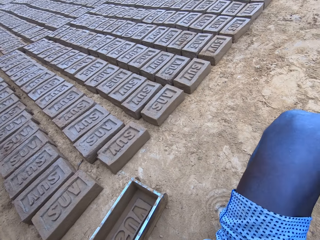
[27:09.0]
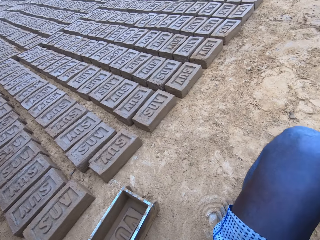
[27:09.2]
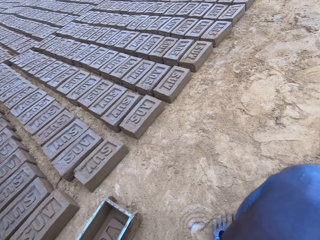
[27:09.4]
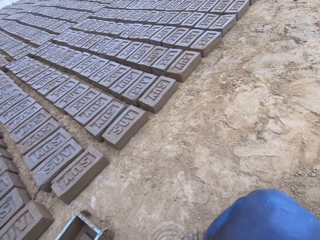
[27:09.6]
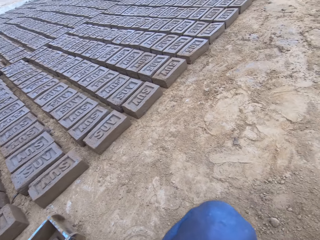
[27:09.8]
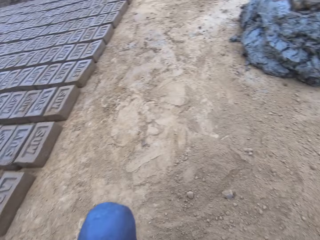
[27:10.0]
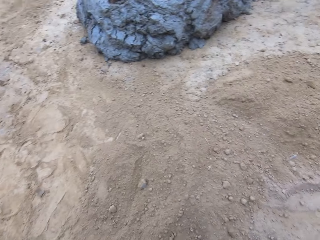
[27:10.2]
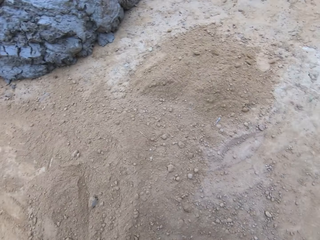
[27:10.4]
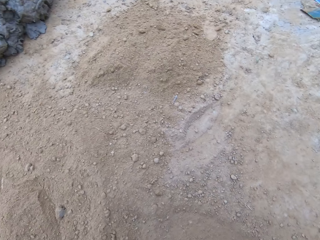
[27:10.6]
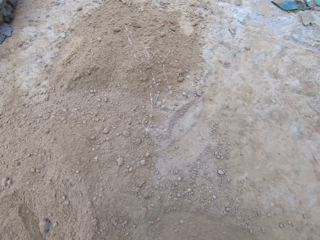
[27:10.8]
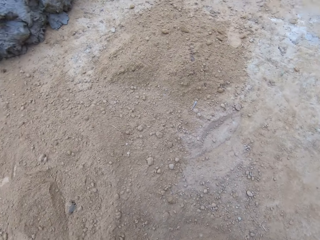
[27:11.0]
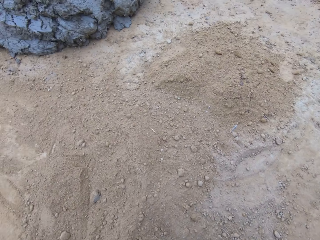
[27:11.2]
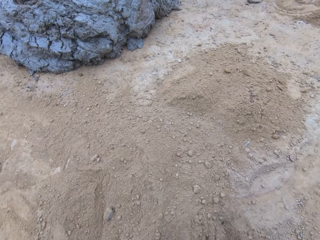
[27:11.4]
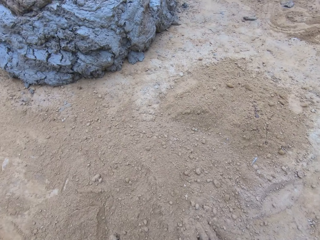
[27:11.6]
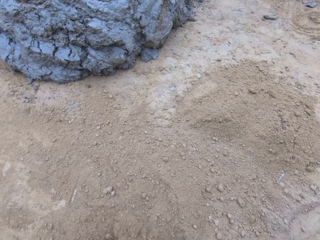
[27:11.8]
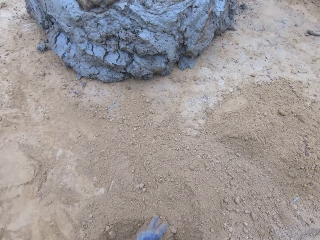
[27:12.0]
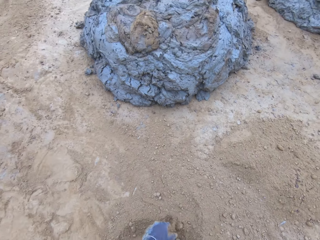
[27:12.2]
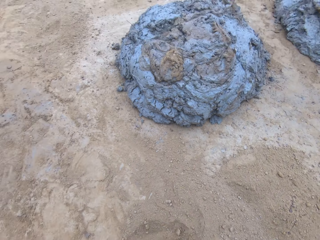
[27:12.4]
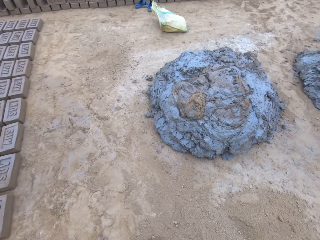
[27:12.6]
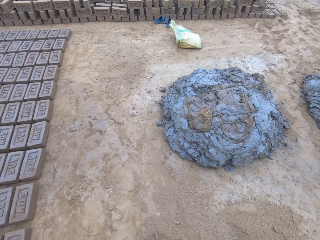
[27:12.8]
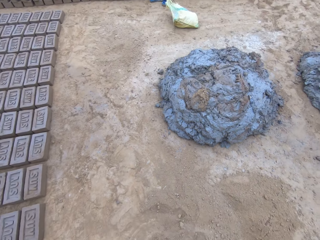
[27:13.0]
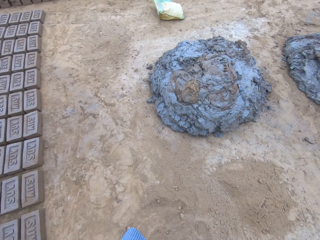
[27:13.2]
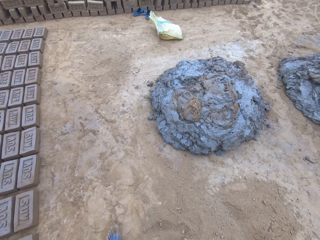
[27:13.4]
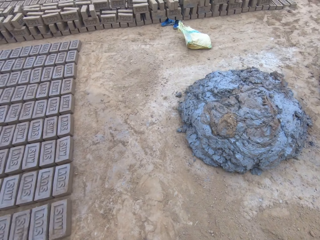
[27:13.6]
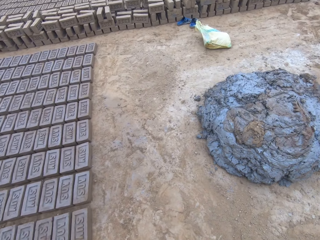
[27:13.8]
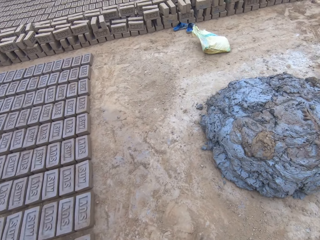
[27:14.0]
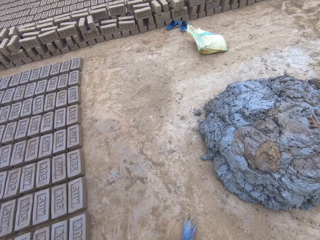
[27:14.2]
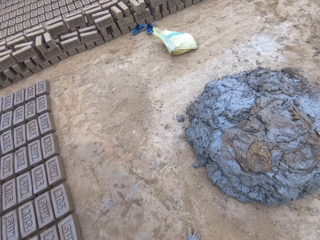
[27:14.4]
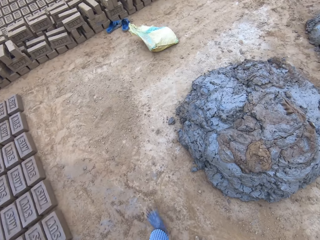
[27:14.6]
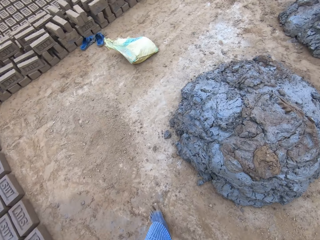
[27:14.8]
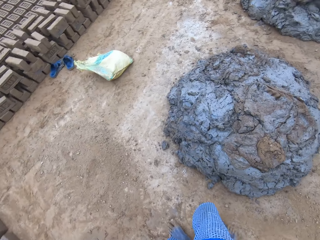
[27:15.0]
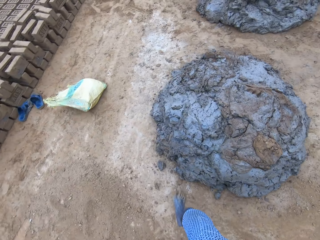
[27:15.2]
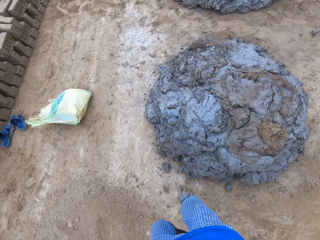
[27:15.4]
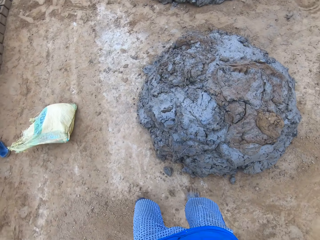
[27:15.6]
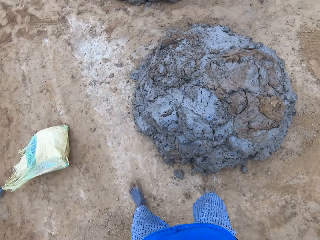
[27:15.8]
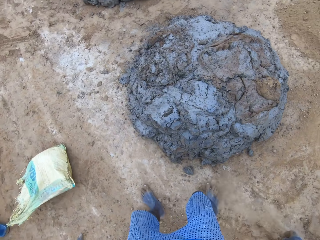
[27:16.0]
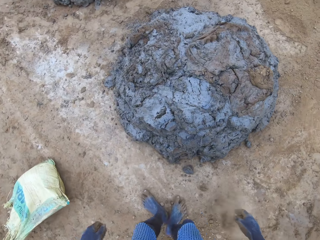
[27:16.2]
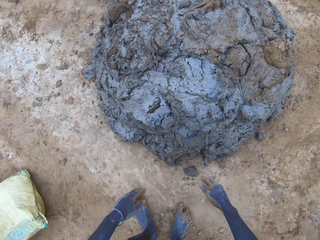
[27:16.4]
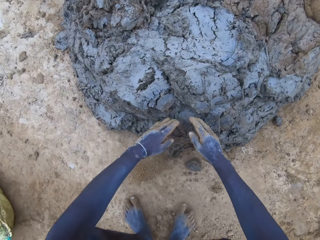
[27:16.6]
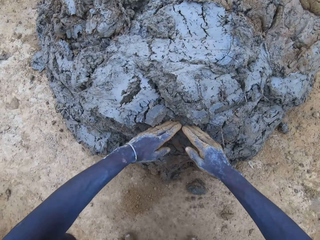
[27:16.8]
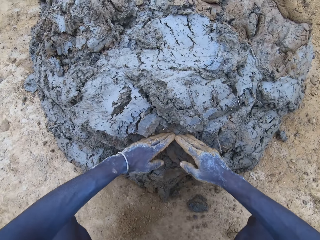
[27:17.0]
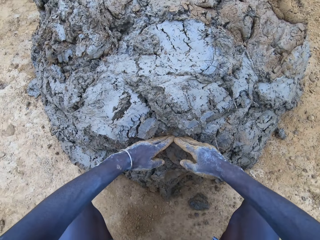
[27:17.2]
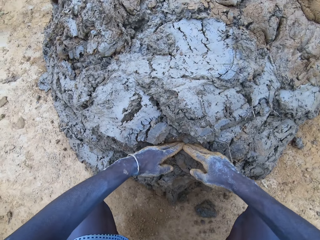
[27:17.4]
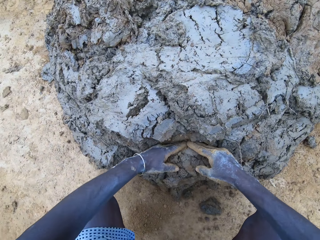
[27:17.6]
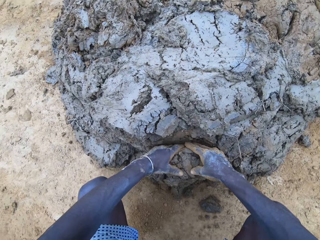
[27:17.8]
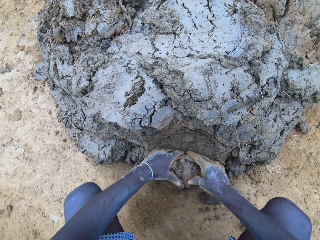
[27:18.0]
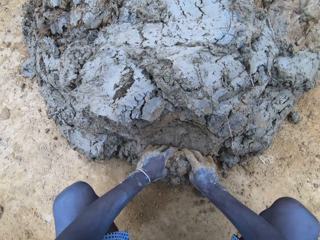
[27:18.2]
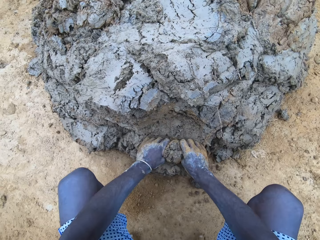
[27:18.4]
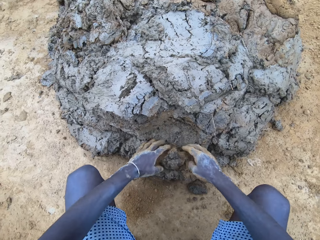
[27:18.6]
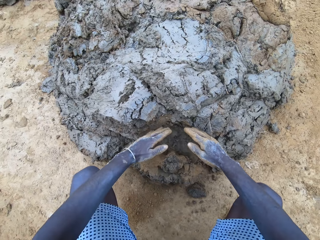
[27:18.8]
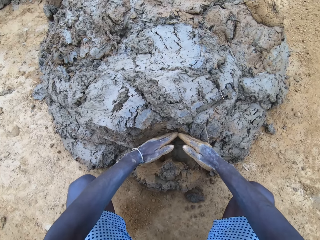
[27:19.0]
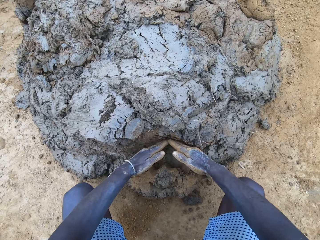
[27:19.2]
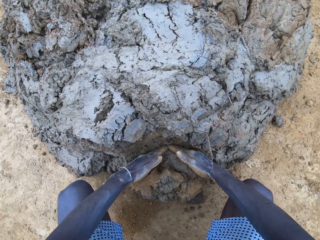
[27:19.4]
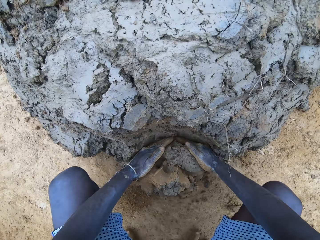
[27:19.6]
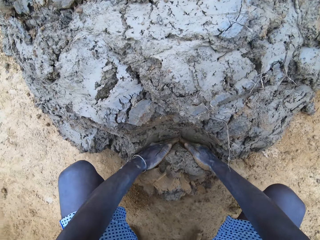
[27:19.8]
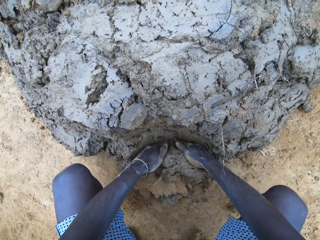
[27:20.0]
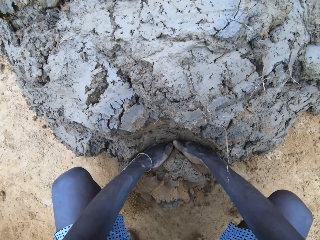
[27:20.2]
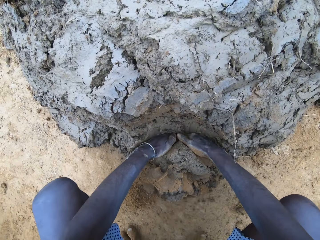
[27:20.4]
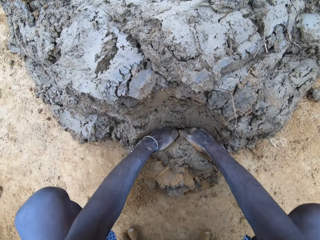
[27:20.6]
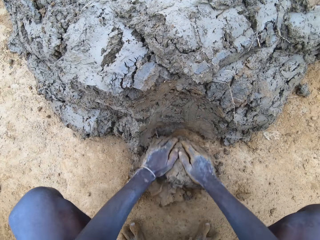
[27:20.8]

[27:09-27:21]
The camera wearer spits saliva. They walk around the pile of mud. They scoop clay using hands.

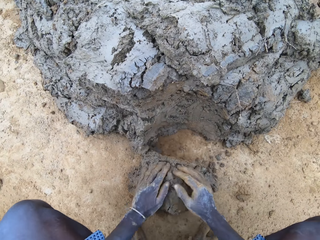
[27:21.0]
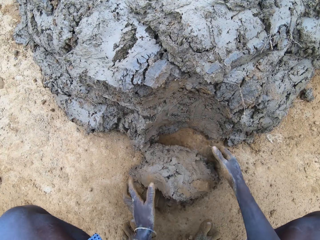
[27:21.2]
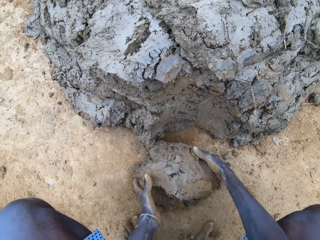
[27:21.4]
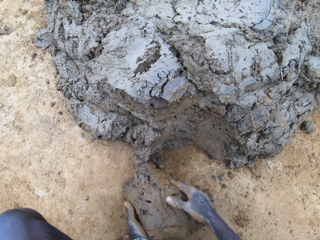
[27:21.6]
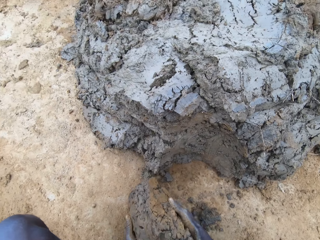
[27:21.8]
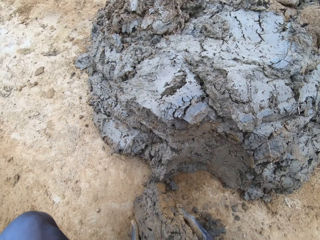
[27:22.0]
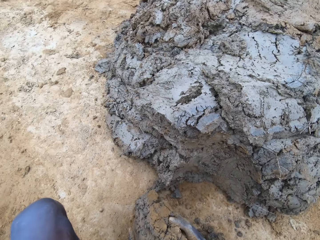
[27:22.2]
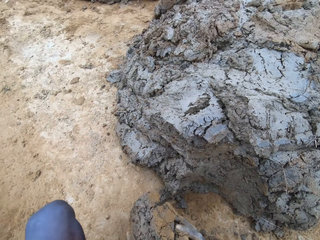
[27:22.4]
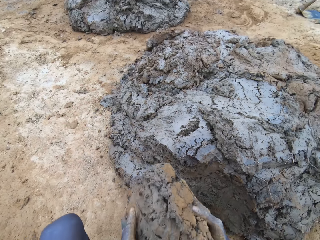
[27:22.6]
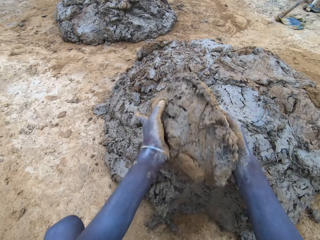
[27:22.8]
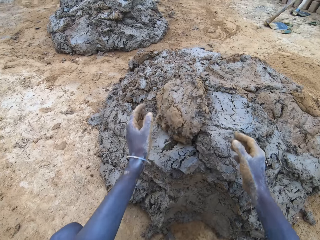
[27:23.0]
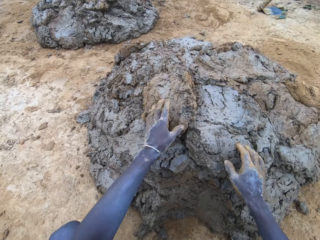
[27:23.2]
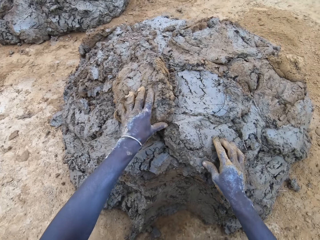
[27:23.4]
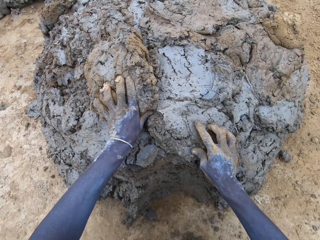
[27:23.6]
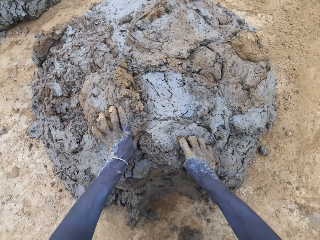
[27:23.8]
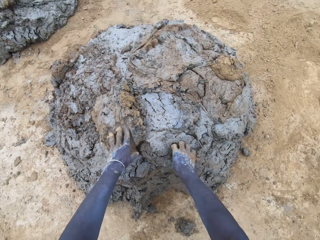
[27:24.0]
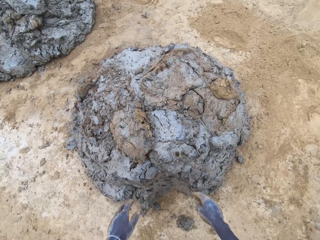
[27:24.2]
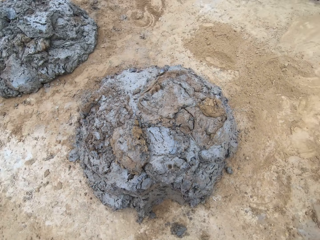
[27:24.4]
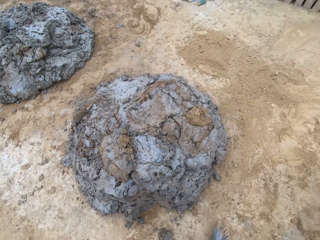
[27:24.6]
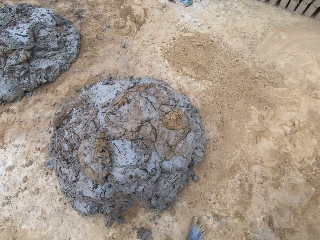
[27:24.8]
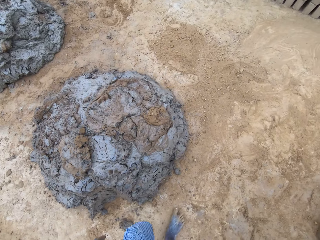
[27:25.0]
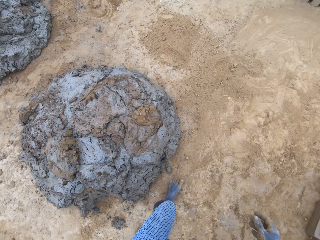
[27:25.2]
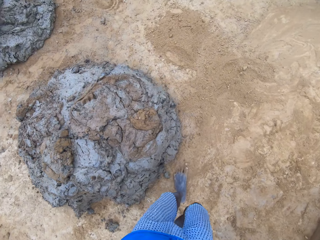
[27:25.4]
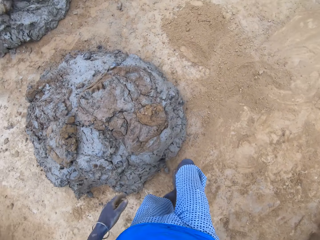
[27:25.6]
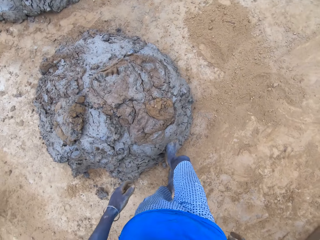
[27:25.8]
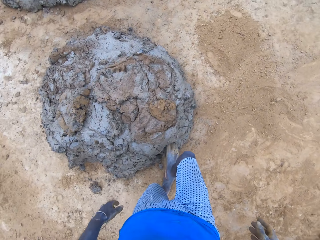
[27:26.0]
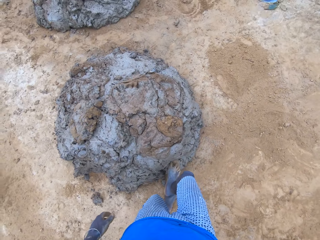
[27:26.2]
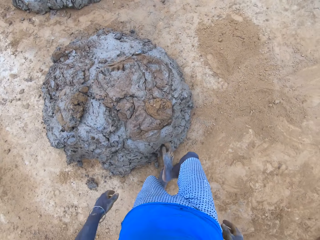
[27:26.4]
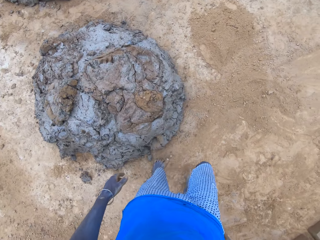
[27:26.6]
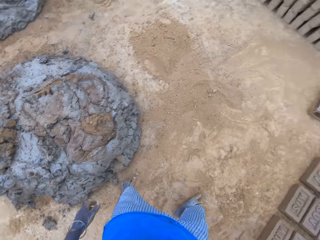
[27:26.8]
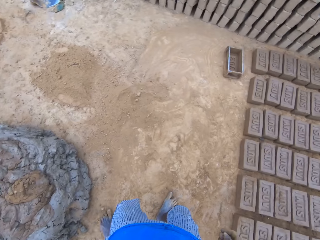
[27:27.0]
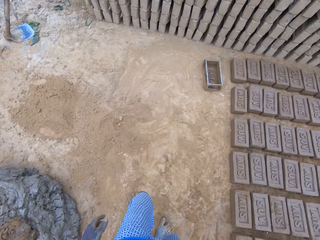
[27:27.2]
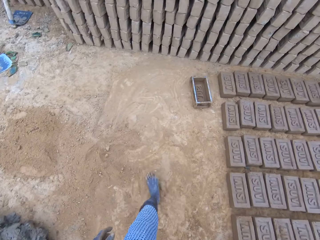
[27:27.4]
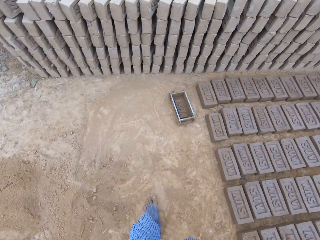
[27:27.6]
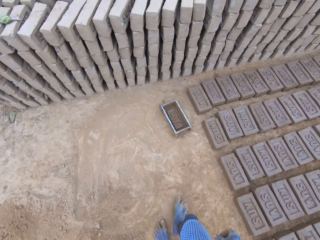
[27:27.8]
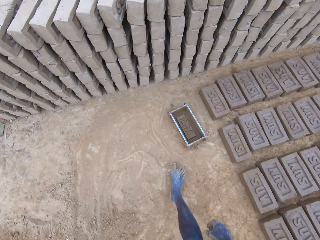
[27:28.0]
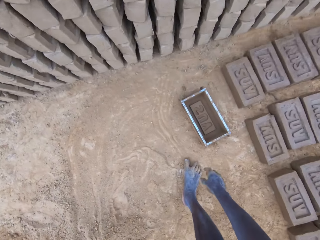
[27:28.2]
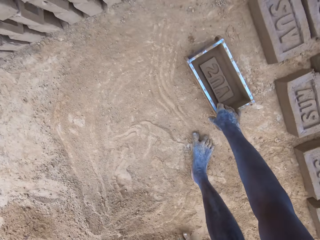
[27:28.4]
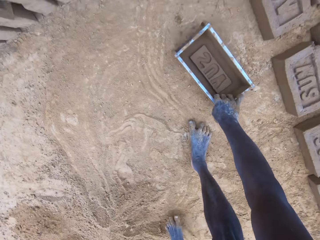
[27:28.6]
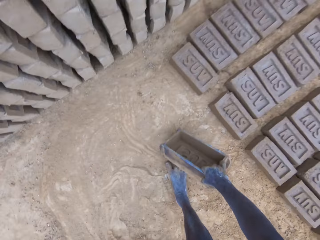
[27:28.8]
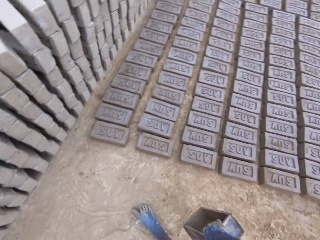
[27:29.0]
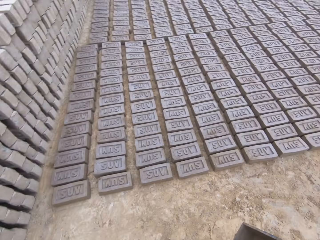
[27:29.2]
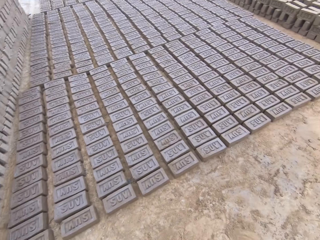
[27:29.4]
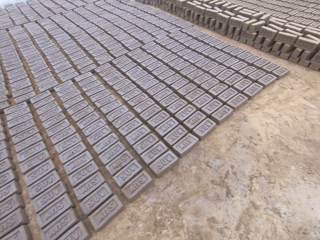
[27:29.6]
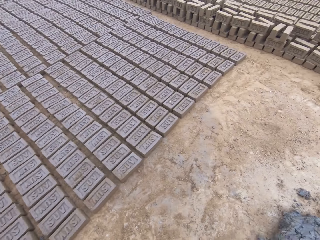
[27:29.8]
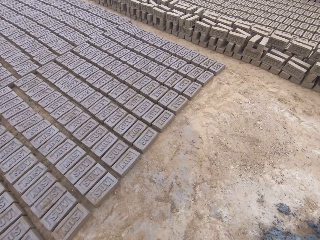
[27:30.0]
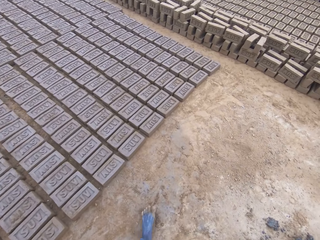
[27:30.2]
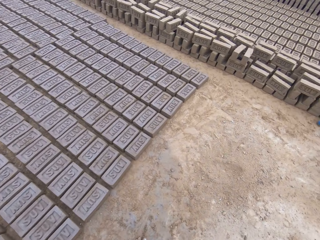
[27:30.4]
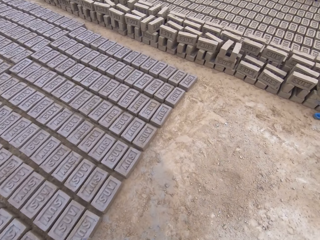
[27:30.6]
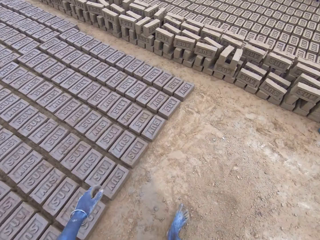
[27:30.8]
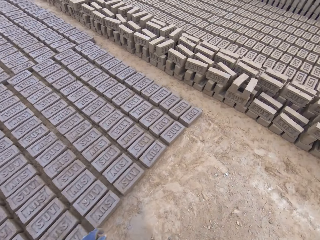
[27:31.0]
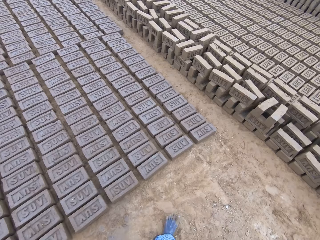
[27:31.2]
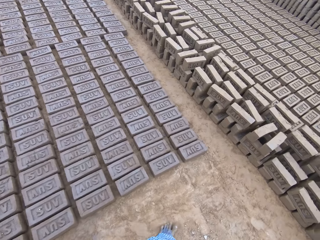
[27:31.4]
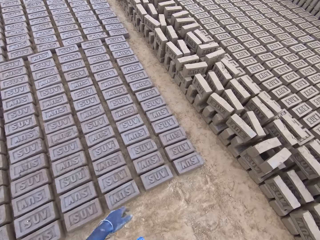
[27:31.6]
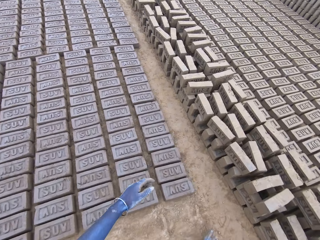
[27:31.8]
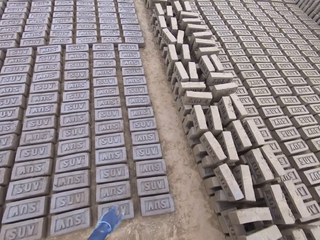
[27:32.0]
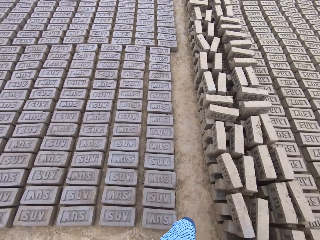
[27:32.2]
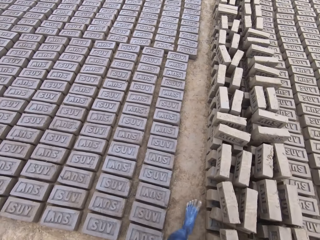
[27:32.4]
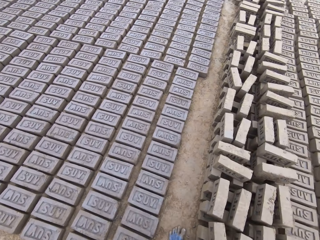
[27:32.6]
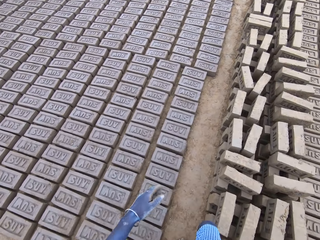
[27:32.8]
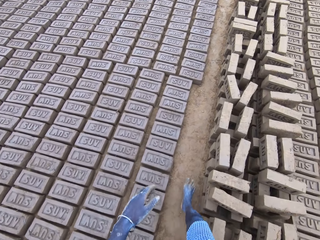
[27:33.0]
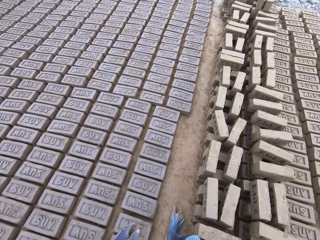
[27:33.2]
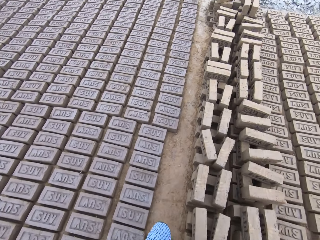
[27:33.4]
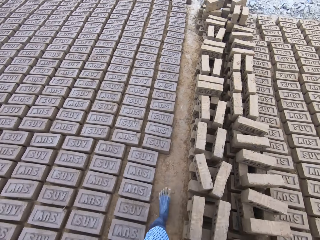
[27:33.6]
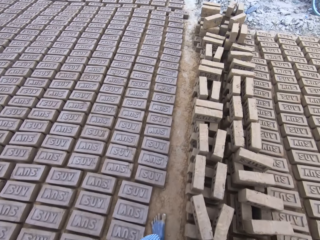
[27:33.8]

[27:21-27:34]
The camera wearer throws the mud on the pile of mud. They lift the clay. They step on the pile of mud. They pick up the brick mould. They walk around the compound.
